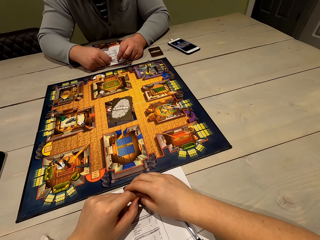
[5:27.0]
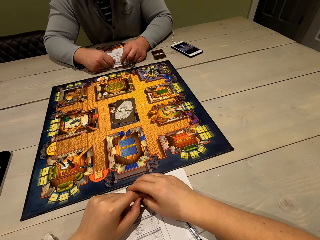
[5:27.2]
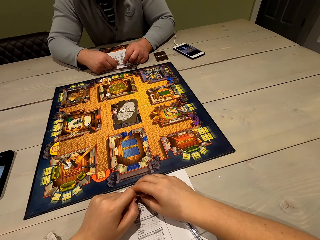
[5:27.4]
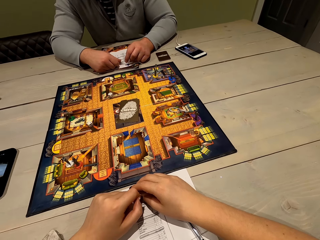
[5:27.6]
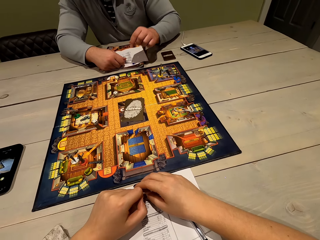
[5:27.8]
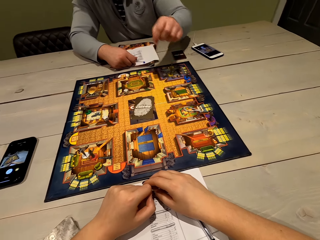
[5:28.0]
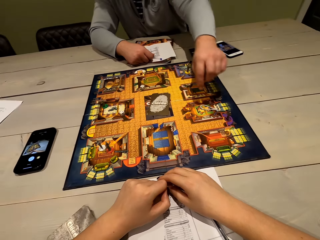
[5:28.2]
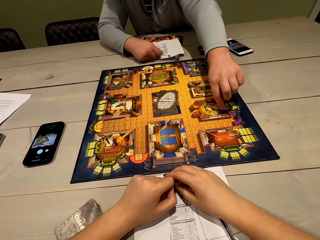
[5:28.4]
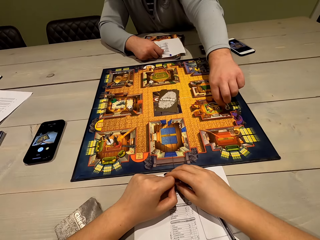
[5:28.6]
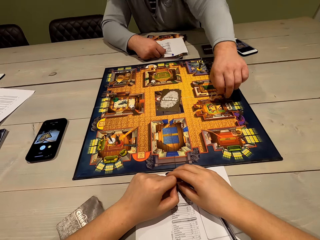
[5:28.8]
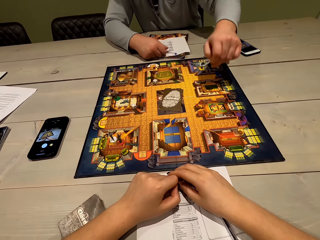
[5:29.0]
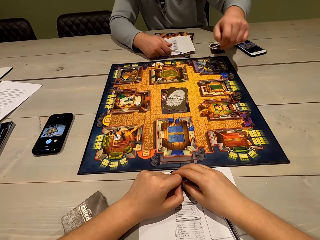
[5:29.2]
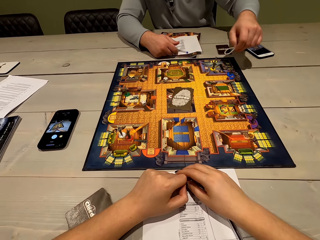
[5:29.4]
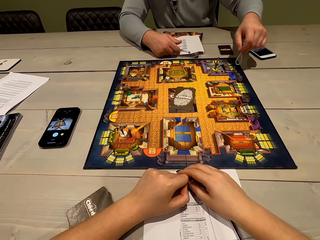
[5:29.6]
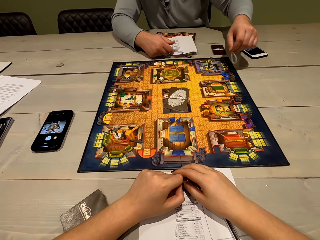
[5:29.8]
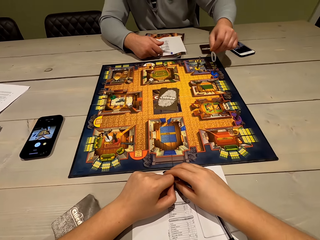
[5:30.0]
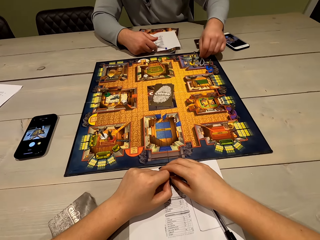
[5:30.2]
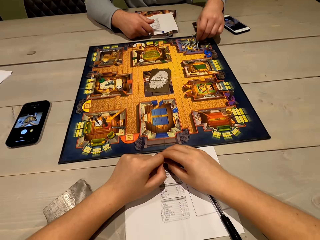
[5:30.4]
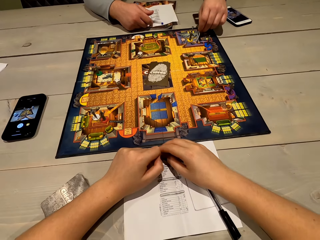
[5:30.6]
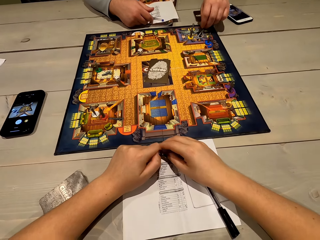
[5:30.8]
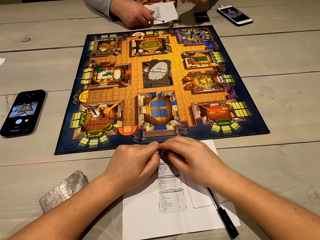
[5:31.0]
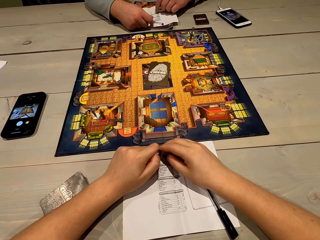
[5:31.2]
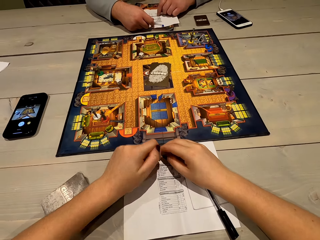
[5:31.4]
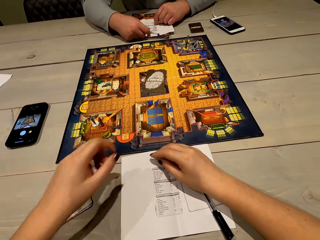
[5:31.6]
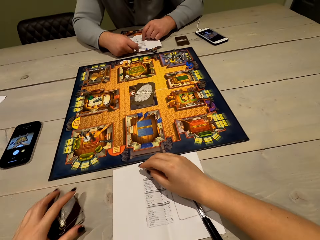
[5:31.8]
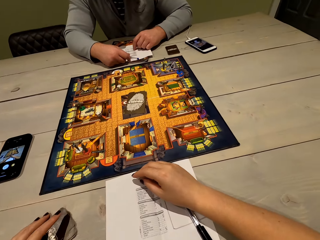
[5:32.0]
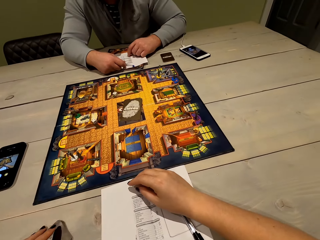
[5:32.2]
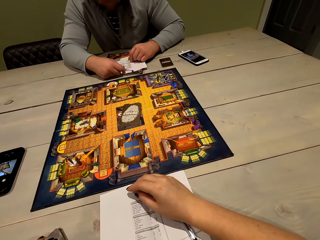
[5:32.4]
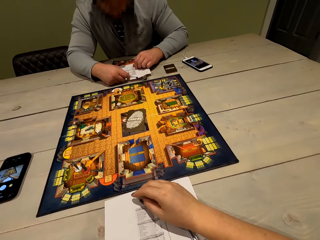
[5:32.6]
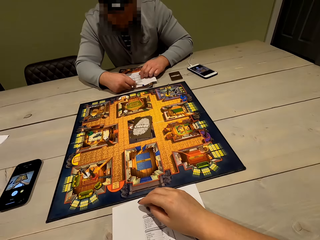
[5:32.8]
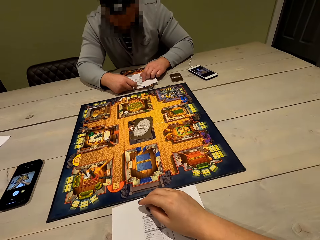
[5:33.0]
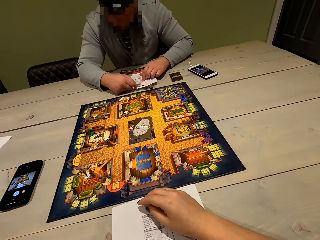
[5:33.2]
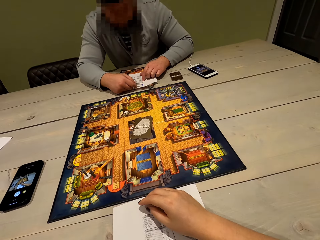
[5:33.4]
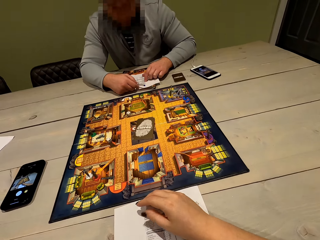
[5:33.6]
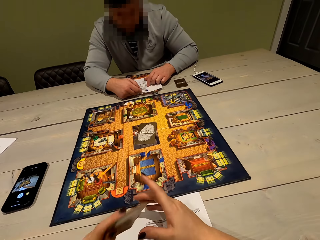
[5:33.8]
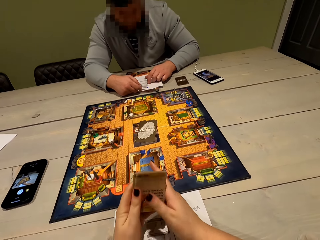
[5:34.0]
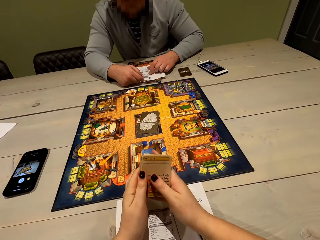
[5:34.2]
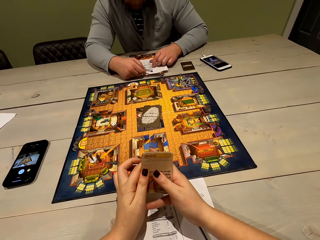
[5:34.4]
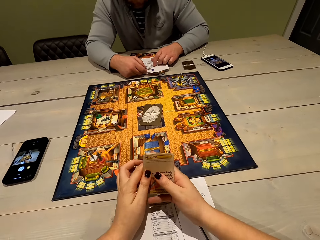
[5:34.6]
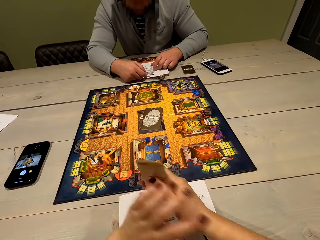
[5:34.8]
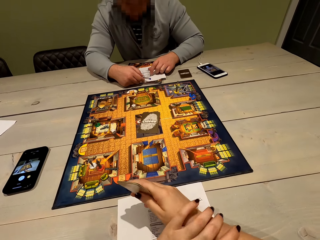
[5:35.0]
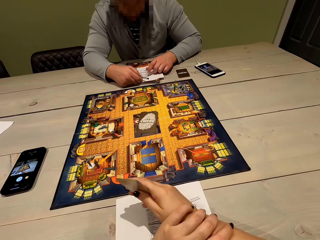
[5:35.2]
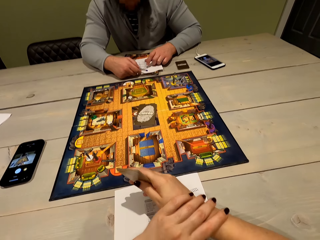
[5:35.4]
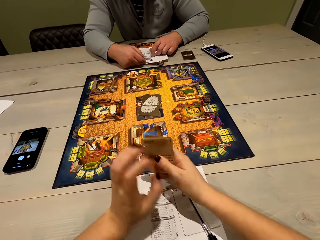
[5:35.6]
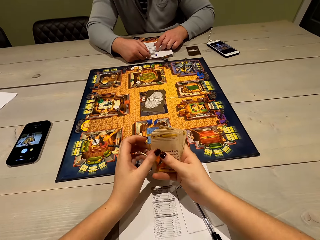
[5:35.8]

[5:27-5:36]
A man picks up another game piece. The man plays the Cluedo board game. The man places the game piece on the game board. The camera wearer picks up the cards with her left hand. She talks to the man. She places the cards in her right hand. The man talks to the camera wearer.

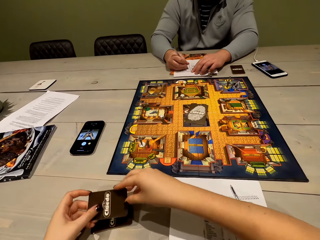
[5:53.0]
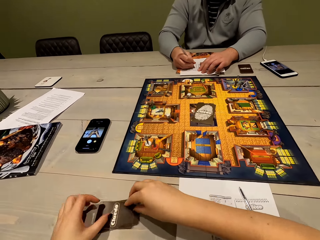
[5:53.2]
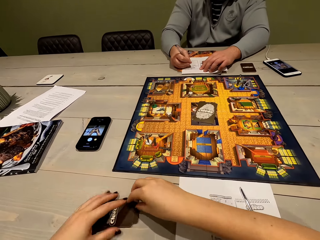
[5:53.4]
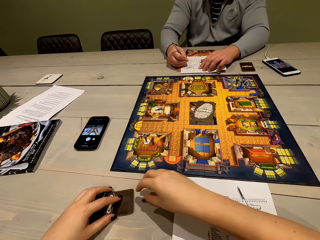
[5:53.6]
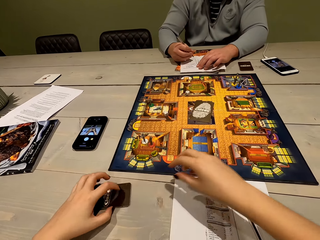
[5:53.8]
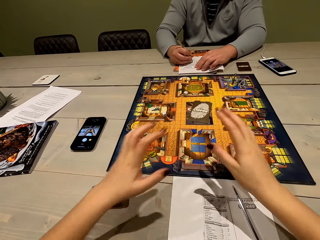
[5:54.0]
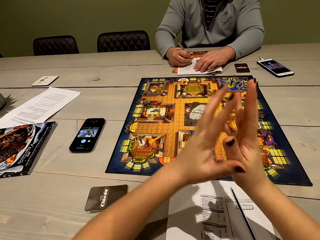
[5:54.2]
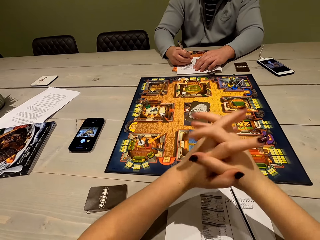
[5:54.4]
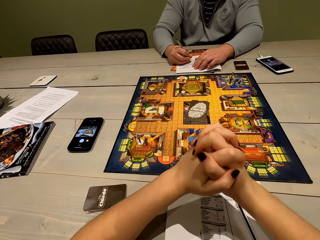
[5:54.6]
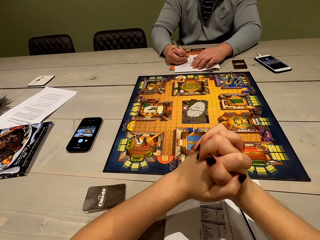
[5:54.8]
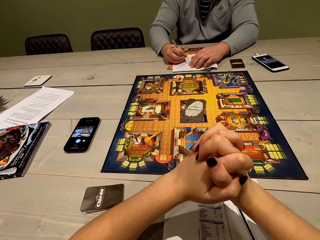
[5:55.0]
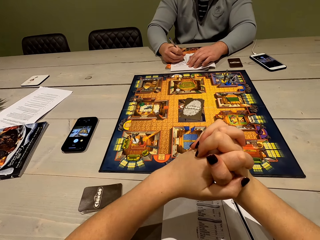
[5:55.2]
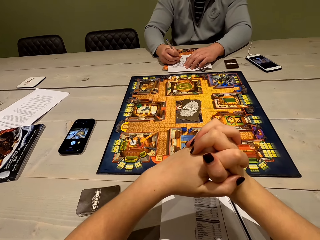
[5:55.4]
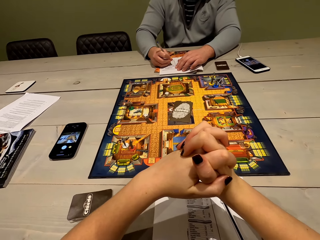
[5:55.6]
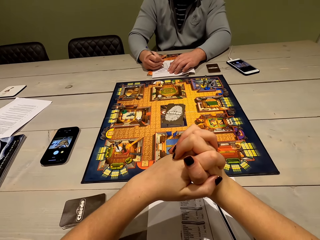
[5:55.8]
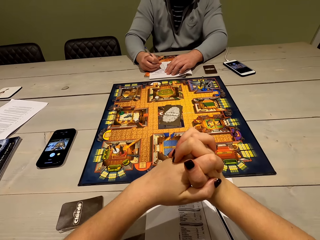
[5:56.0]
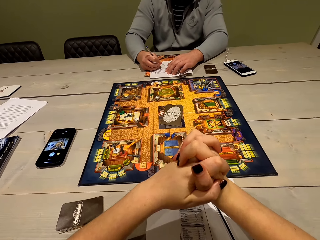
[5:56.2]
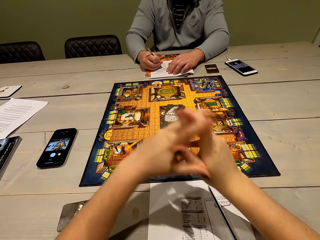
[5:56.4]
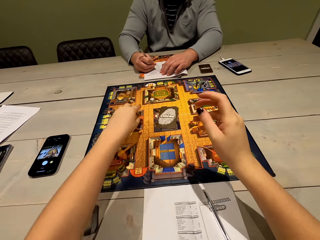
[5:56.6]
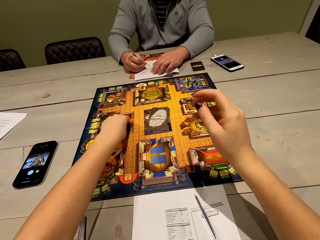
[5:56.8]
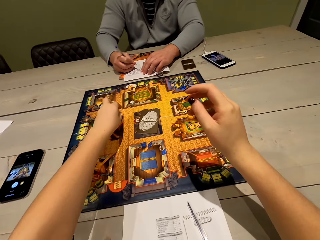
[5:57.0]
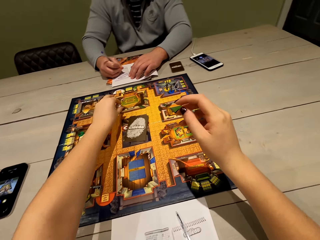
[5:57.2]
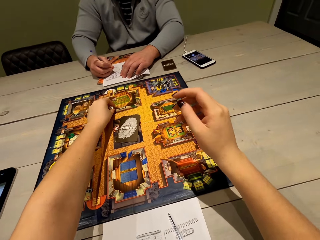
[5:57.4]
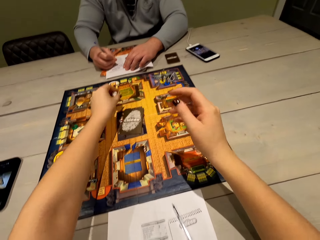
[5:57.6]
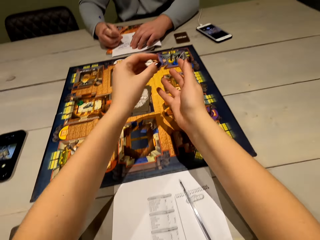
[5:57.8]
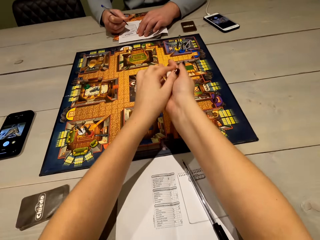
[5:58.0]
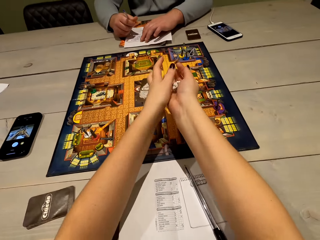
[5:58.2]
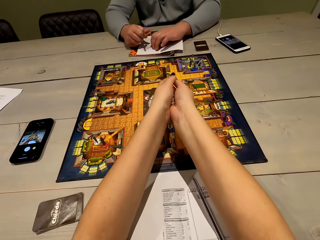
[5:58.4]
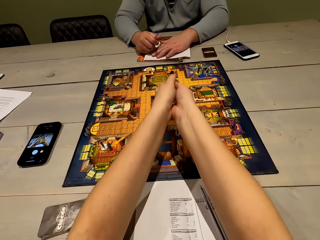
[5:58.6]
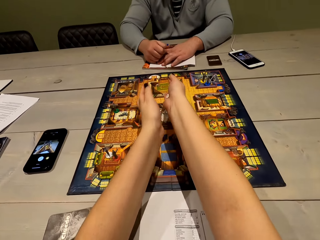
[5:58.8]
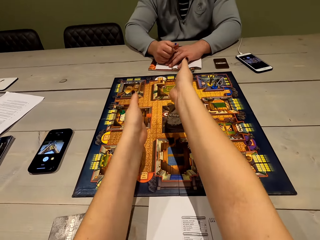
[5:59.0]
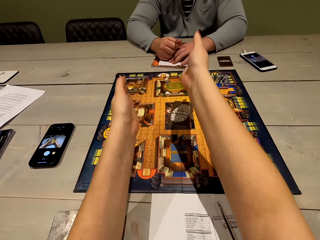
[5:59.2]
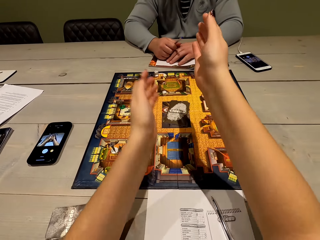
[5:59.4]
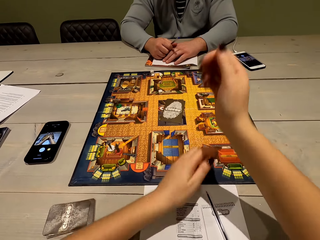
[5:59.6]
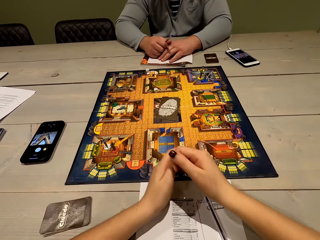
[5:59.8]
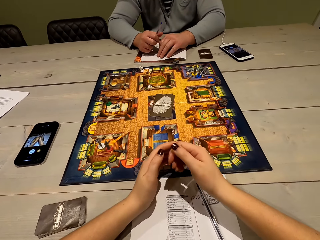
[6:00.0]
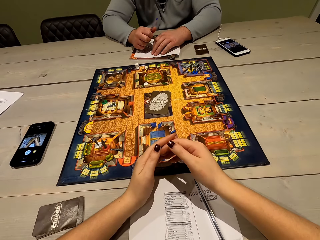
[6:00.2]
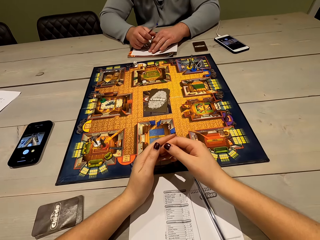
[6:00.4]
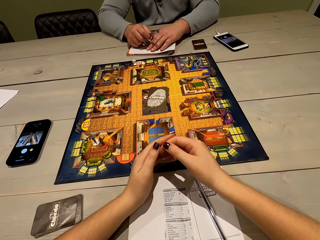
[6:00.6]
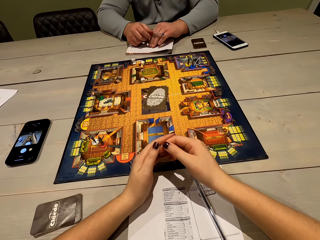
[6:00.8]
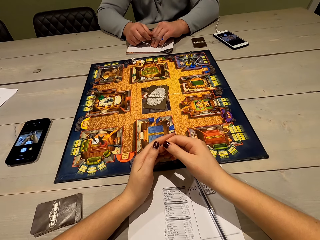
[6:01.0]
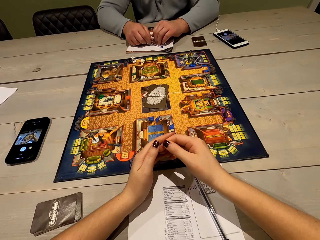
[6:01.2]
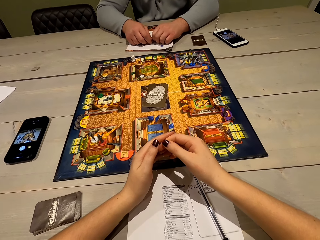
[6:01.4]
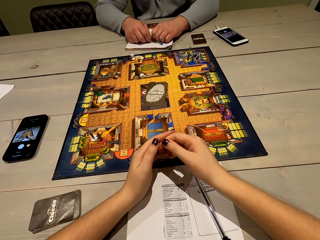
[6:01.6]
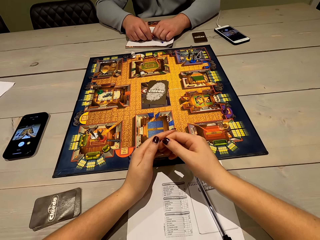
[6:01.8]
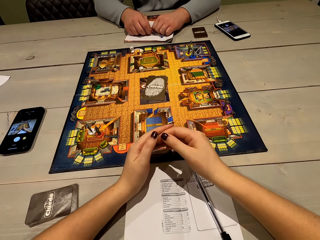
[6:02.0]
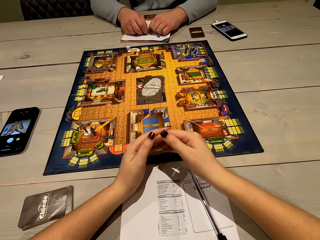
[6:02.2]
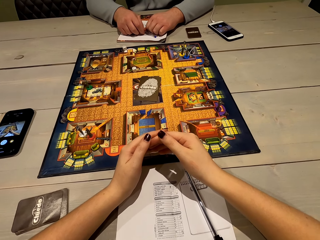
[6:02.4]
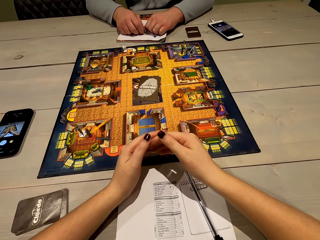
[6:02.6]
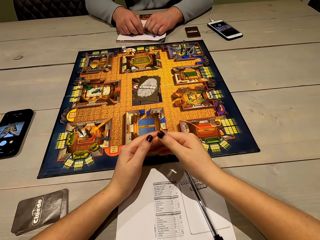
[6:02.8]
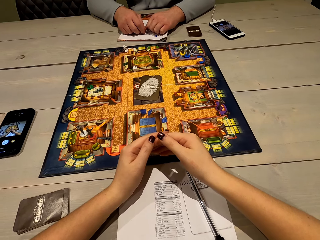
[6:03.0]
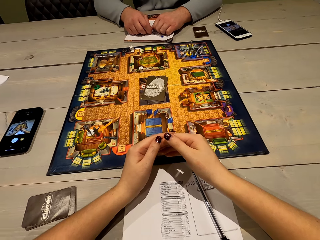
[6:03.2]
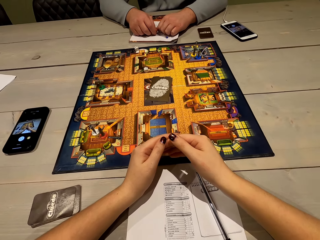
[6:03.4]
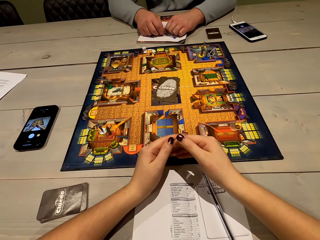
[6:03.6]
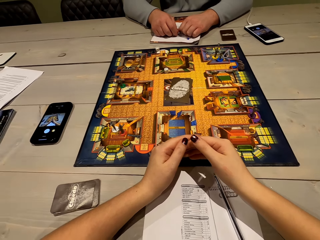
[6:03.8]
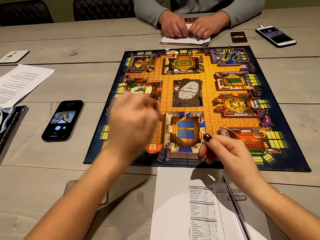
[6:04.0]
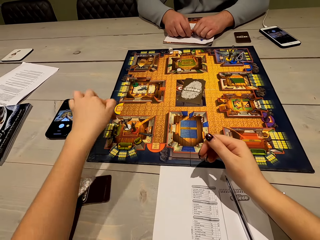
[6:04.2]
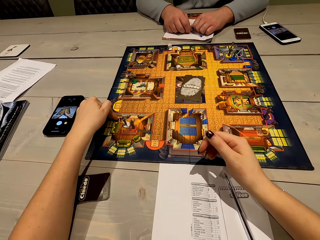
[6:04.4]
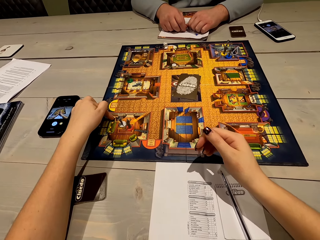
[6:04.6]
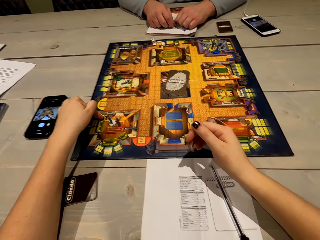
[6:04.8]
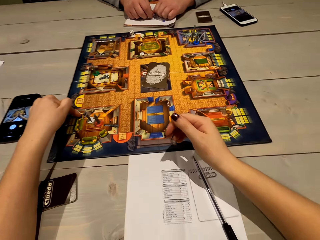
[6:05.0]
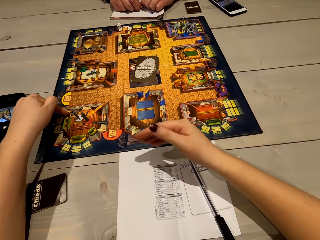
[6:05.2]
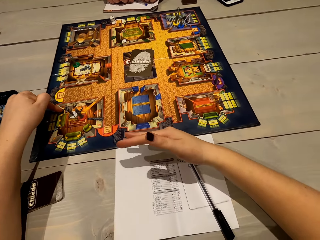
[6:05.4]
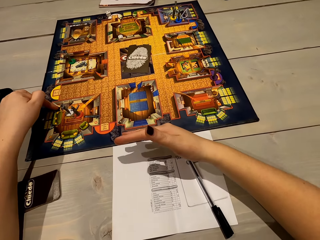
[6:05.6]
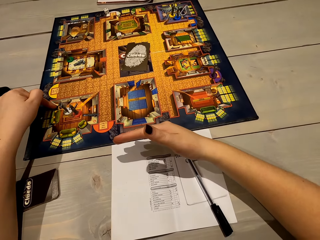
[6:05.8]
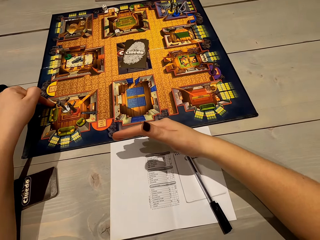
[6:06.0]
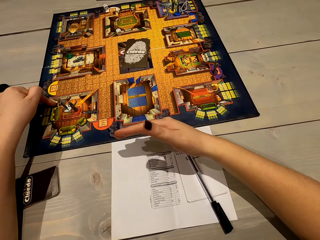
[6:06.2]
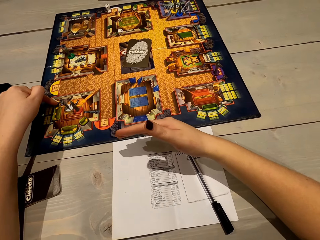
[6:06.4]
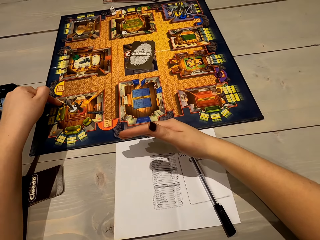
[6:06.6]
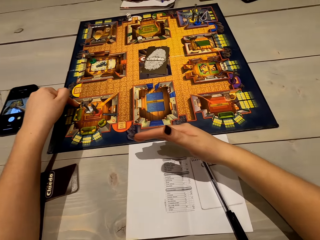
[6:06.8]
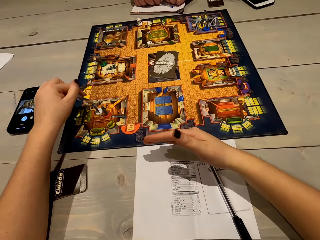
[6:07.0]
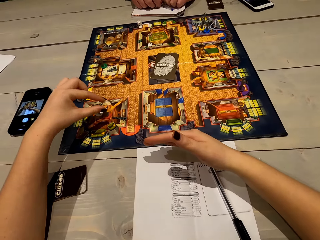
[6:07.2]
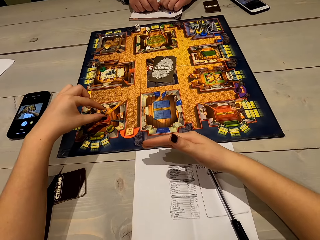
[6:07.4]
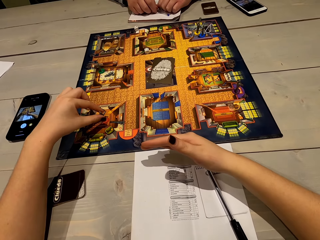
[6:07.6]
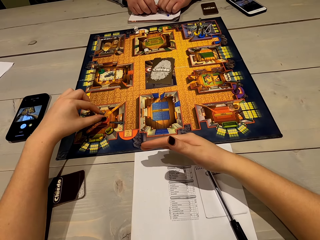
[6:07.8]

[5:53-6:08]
The camera wearer places the card on the deck on the table. She pushes the cards towards the game board. A man writes on the sheet of paper with the pen. The man talks to the camera wearer. The camera wearer picks up the dice with her left hand. She plays the Cluedo board game. She places the dice in her right hand. She adjusts her grip on the dice. She throws the dice on the game board. The man talks to the camera wearer. The man places the pen on the sheet of paper. The camera wearer stares at the sheet of paper. She talks to the man.
